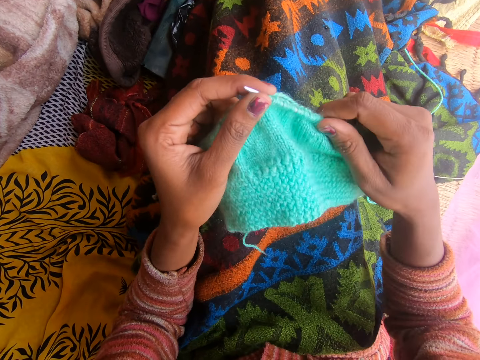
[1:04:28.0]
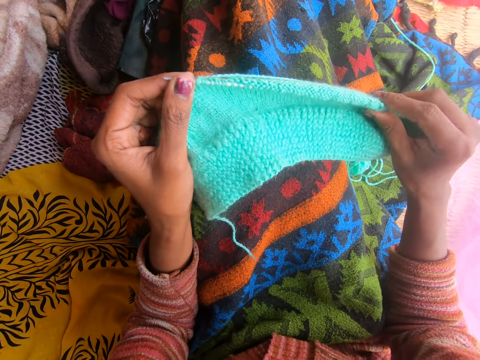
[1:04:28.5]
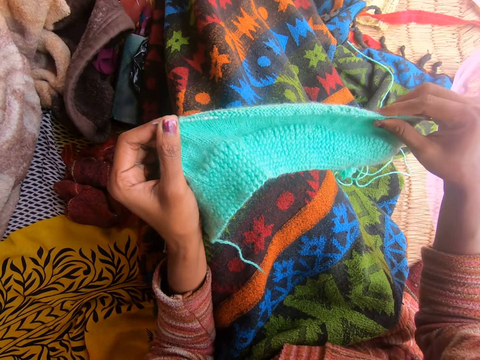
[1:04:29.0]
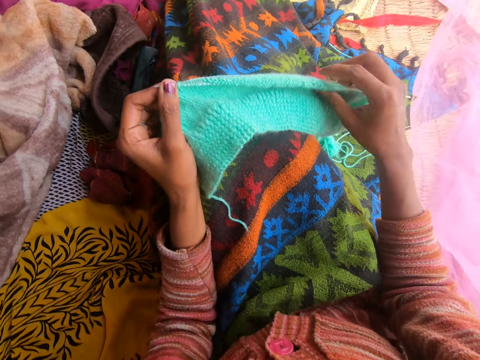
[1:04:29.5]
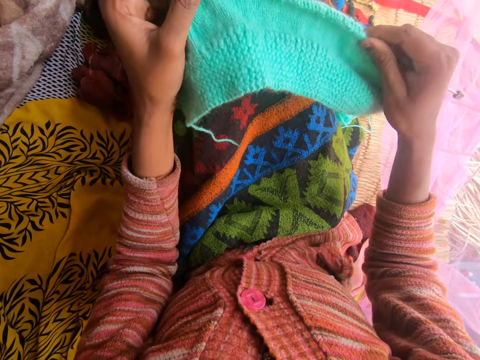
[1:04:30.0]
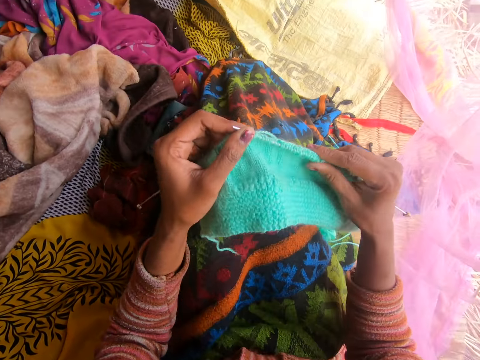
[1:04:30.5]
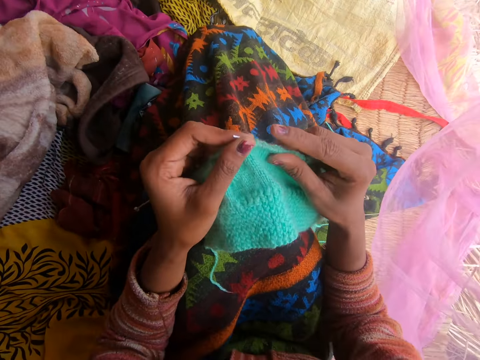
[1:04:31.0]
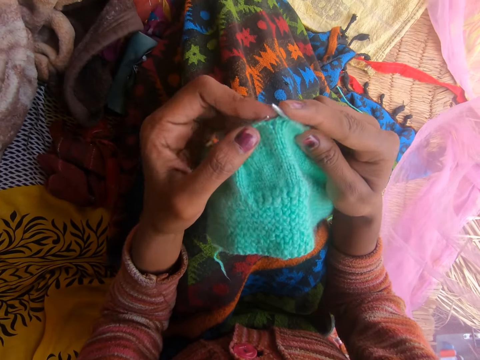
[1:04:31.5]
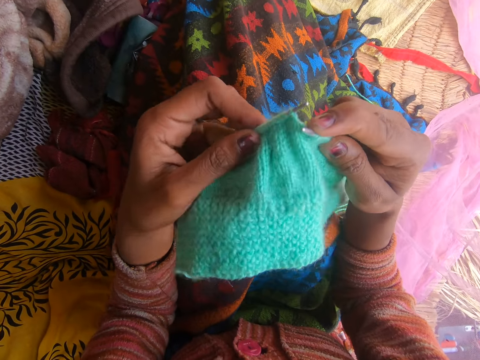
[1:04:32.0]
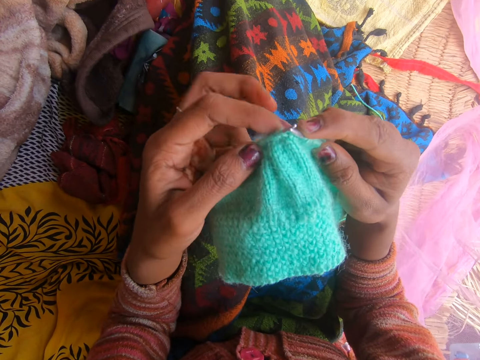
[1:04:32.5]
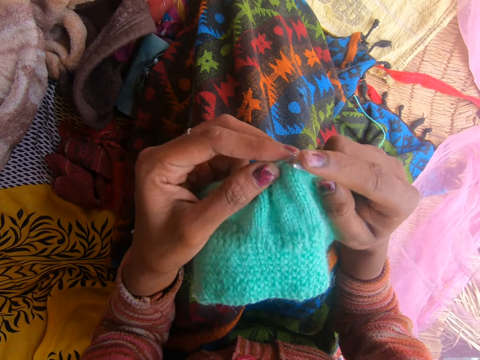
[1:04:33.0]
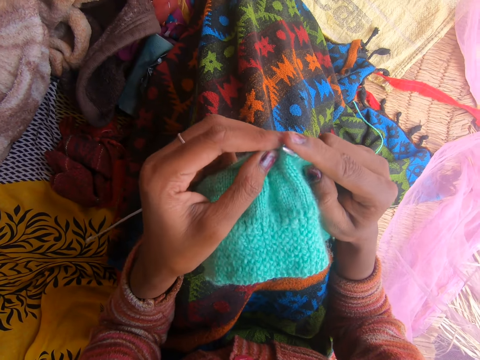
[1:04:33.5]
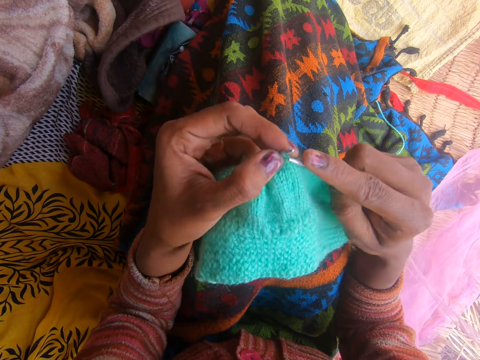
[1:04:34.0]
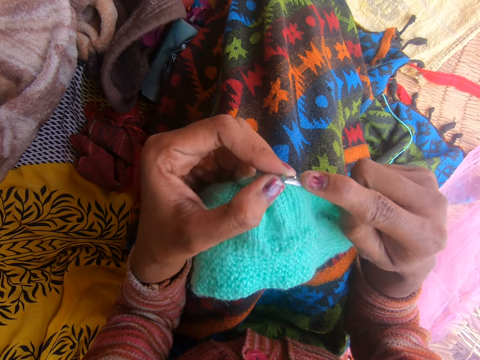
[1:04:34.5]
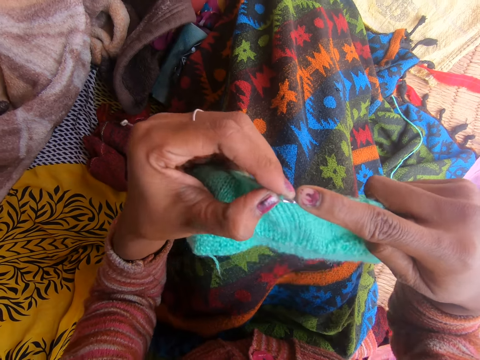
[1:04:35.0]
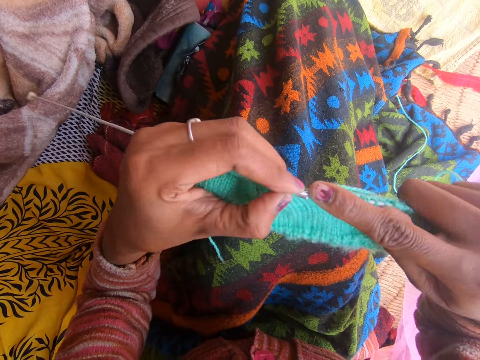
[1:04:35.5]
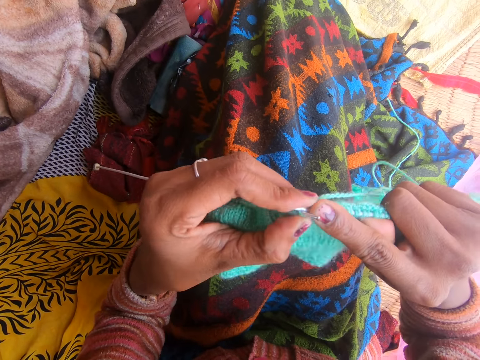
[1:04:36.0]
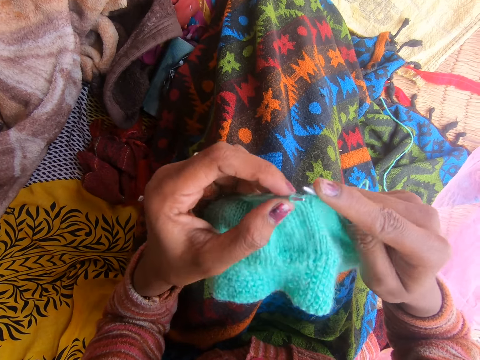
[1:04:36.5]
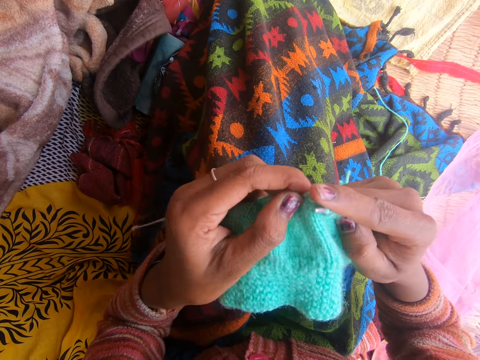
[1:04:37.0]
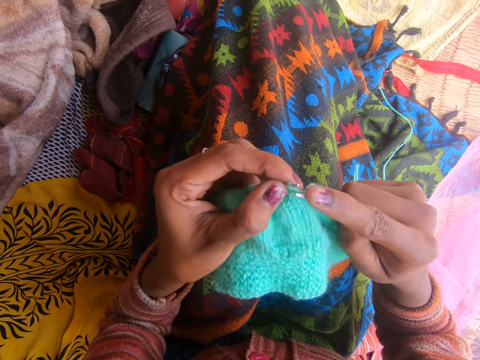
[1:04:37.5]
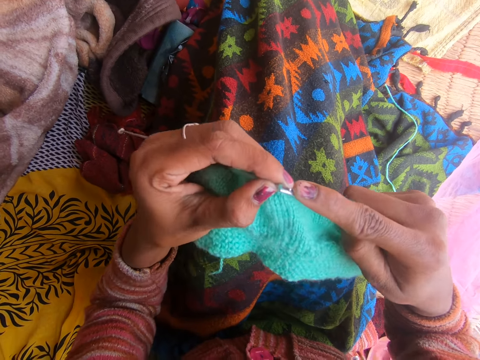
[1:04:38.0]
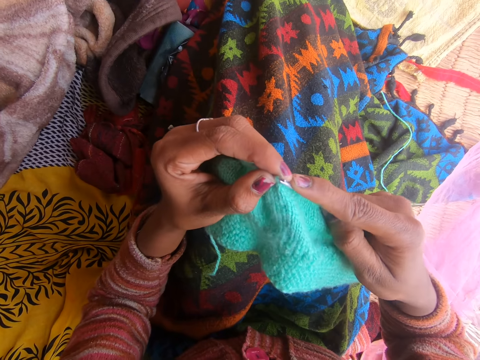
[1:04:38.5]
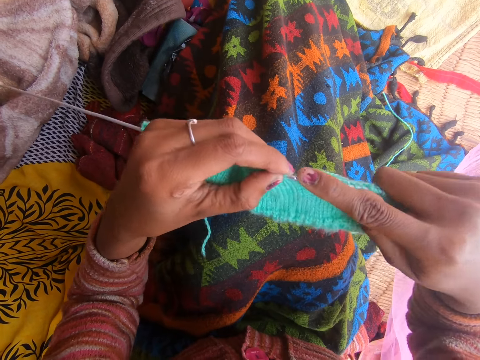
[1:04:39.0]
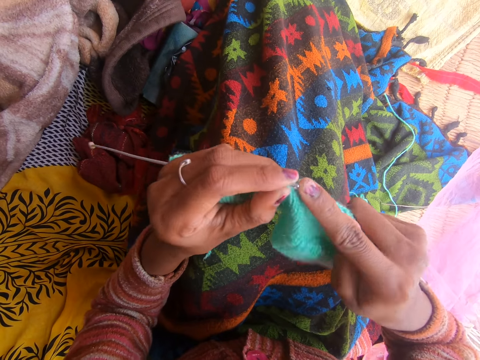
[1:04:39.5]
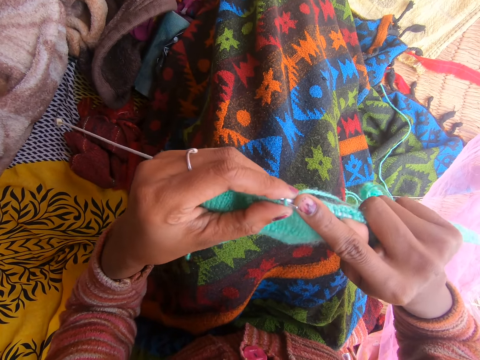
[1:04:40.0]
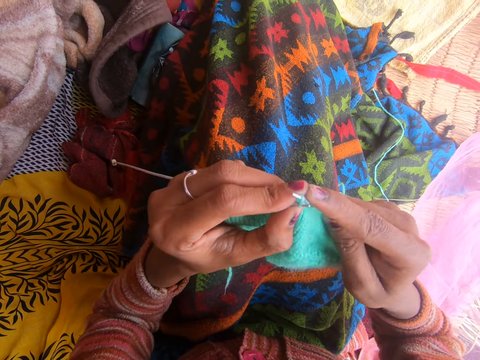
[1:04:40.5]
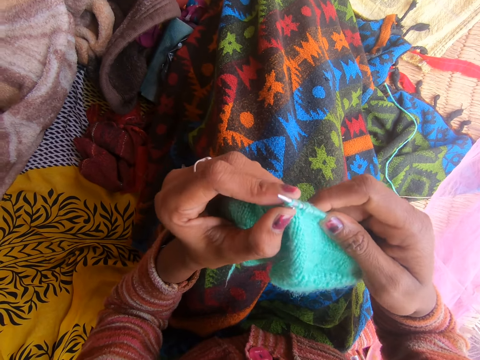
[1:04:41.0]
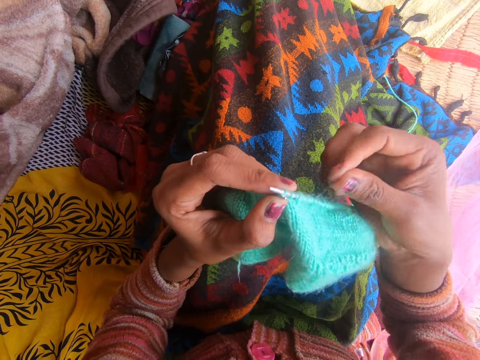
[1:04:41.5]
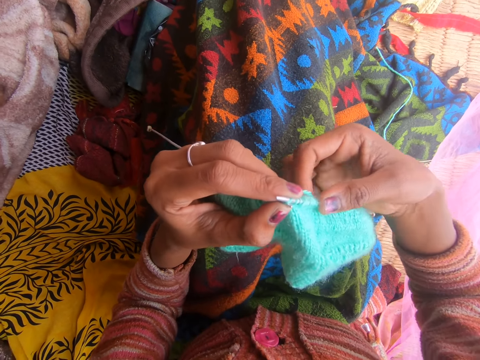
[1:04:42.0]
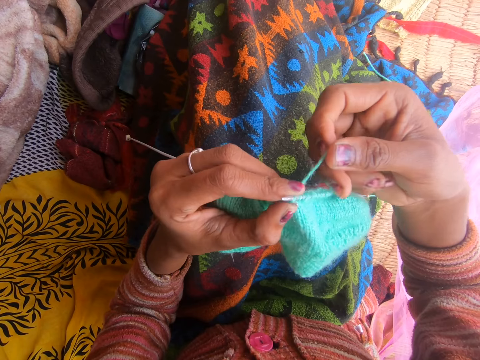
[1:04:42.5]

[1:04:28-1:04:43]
The camera wearer adjusts the fabric on the right knitting pin. They knit the fabric with the knitting needle.

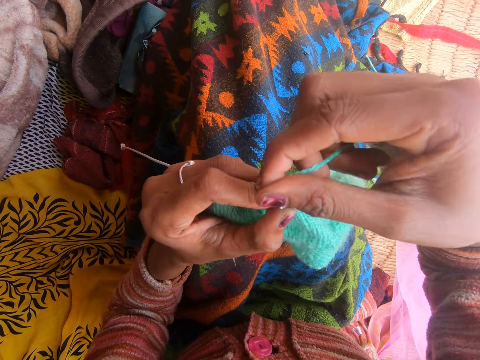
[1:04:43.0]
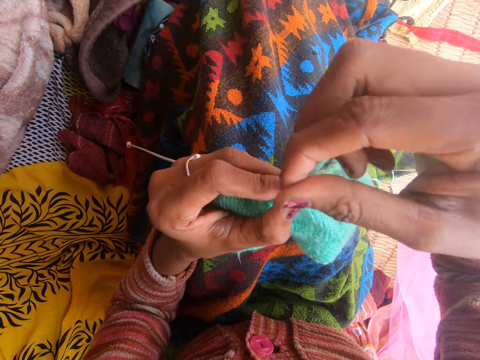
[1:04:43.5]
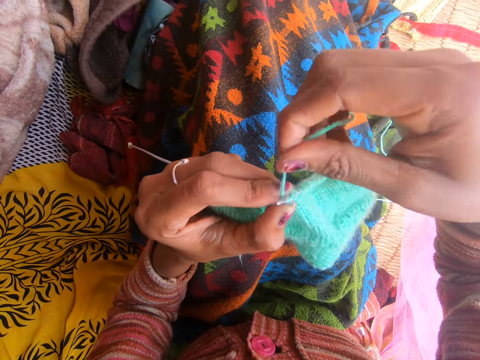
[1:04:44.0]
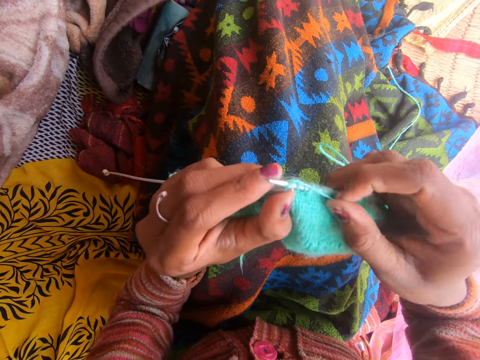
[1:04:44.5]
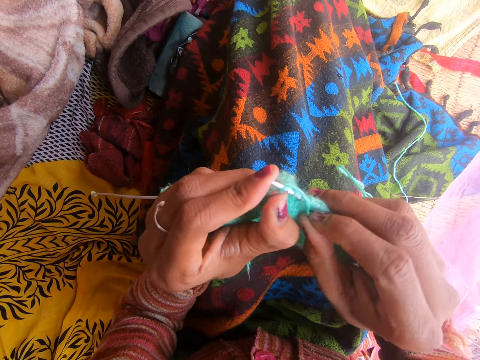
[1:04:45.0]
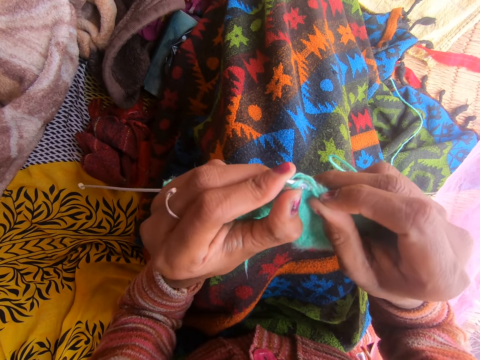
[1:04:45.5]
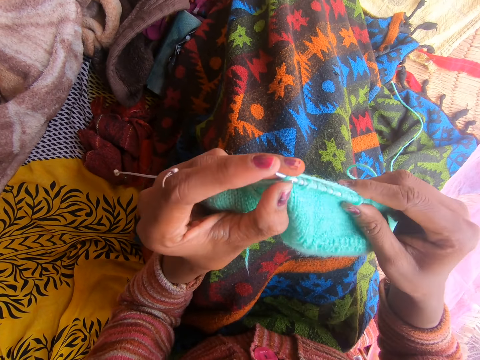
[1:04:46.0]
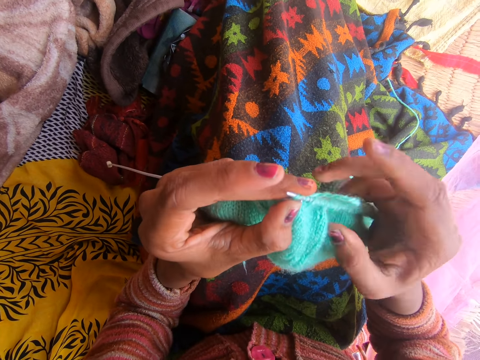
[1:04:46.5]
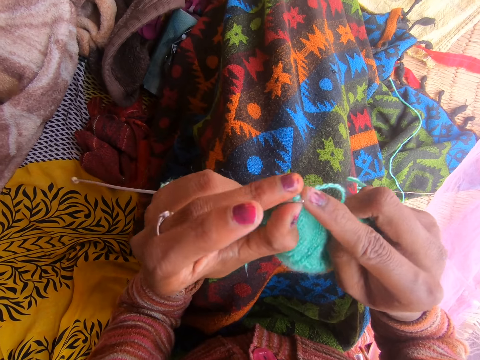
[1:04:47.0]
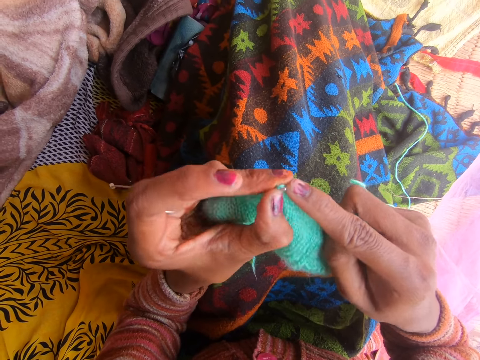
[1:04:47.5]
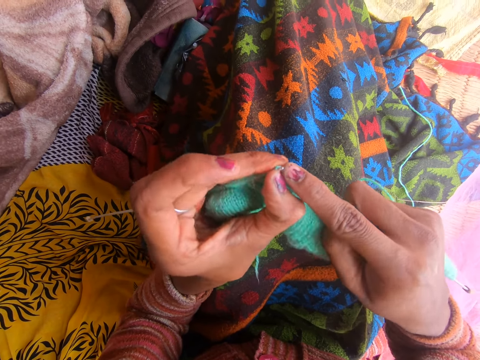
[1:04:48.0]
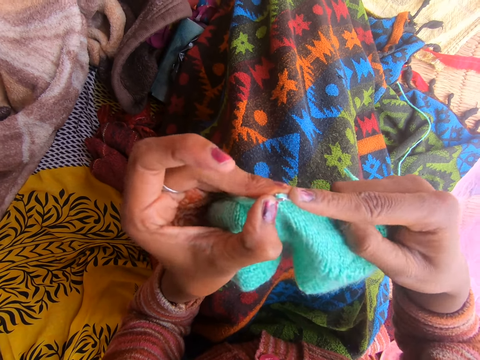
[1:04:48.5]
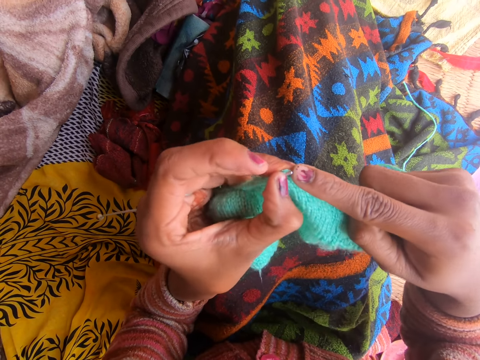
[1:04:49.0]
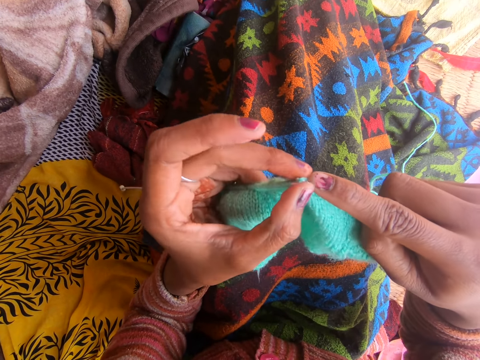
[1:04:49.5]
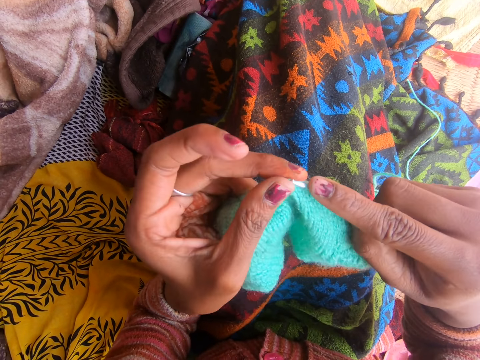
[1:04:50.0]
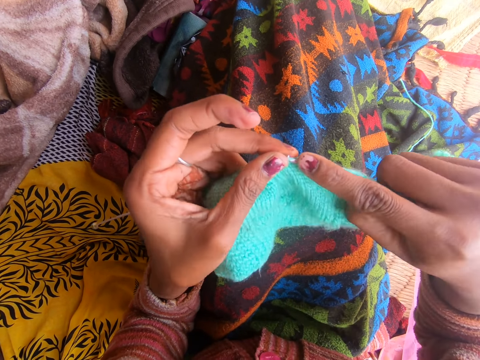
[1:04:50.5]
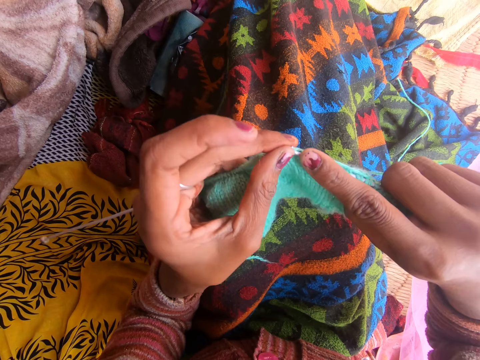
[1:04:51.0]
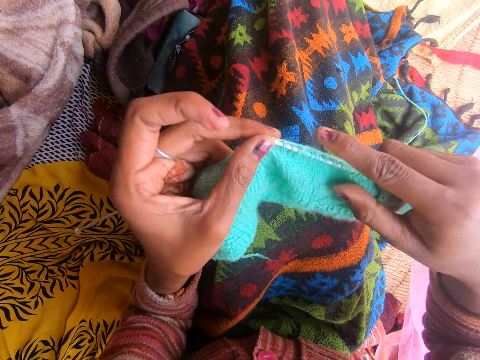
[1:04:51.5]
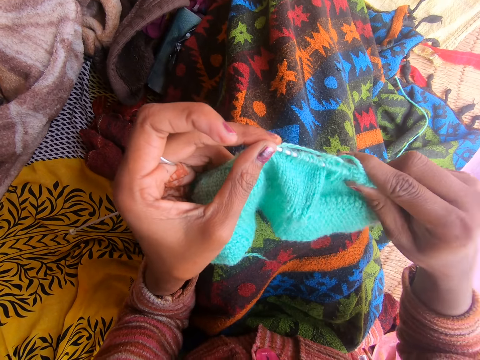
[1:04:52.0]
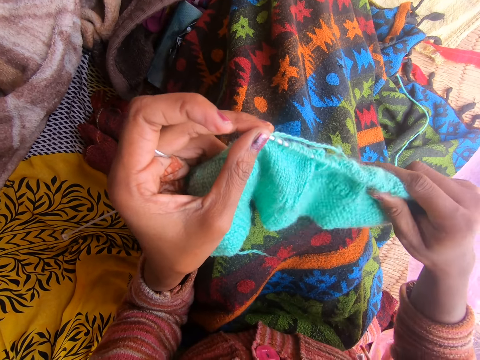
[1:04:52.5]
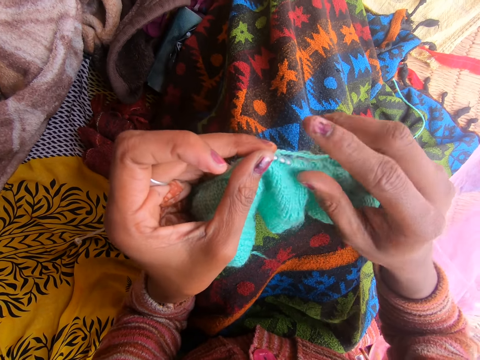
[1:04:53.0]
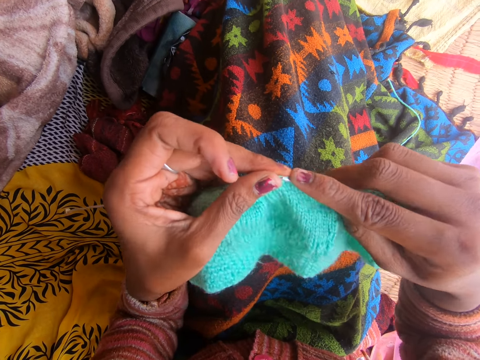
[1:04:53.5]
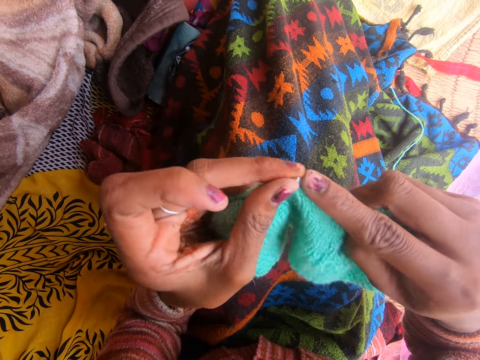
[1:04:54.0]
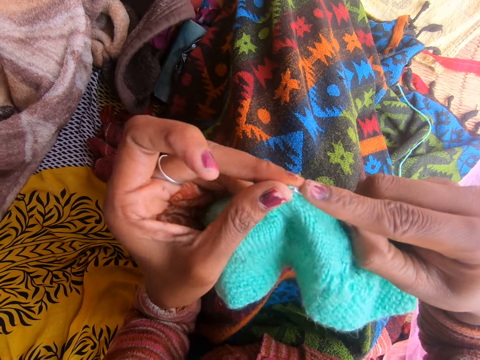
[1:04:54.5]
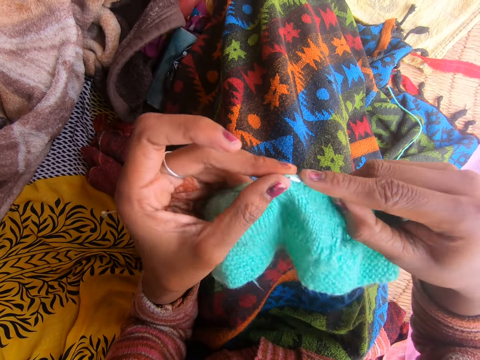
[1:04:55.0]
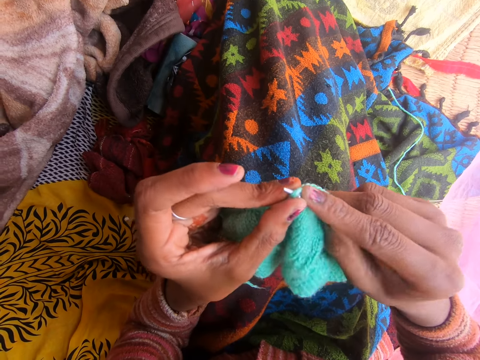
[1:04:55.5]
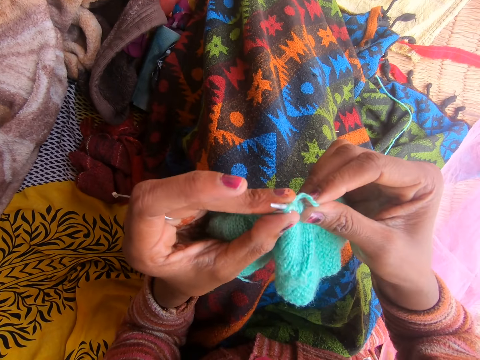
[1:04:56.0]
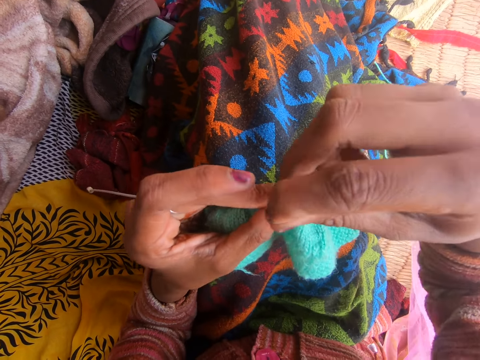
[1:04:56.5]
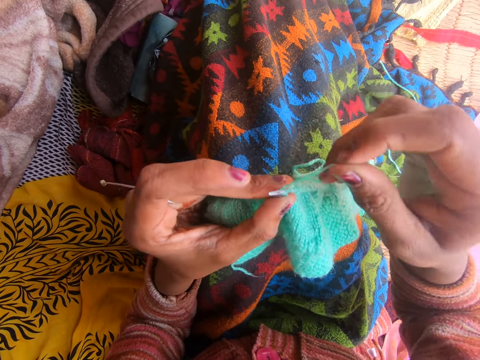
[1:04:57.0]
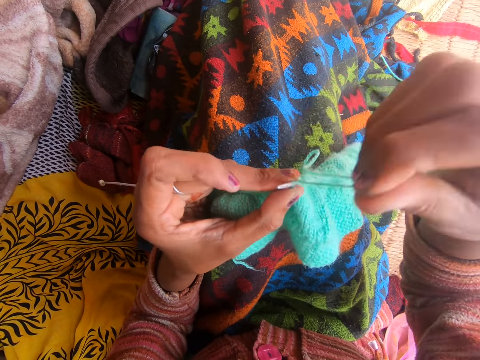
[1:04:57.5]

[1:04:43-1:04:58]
The camera wearer adjusts the fabric on the right knitting pin. They knit the fabric with the knitting needle.
